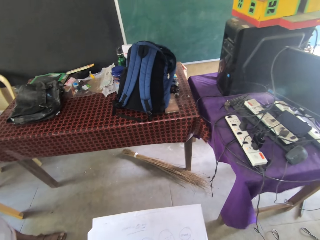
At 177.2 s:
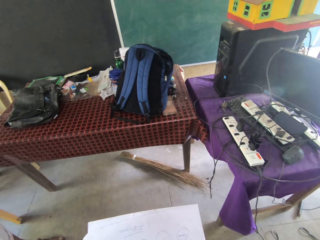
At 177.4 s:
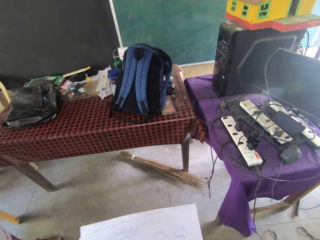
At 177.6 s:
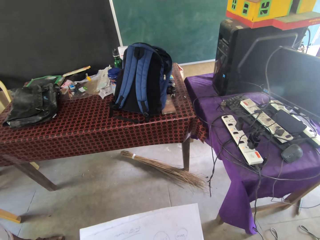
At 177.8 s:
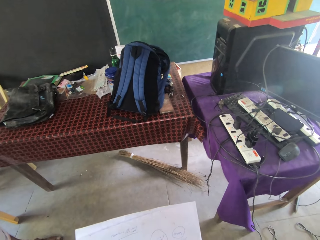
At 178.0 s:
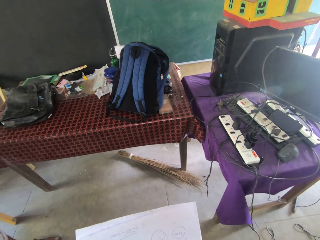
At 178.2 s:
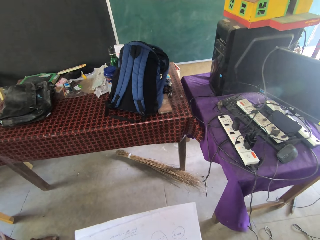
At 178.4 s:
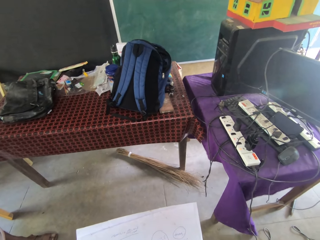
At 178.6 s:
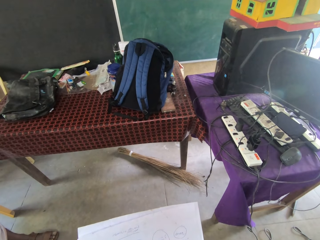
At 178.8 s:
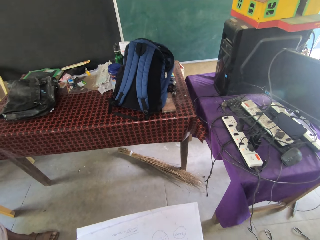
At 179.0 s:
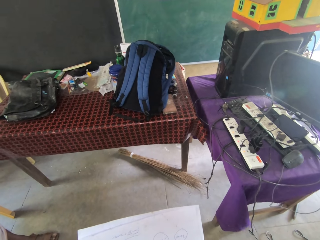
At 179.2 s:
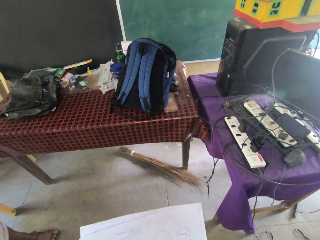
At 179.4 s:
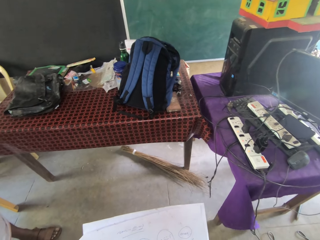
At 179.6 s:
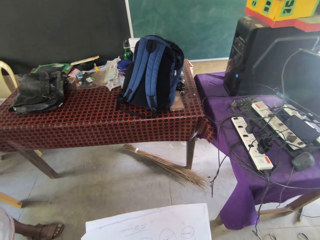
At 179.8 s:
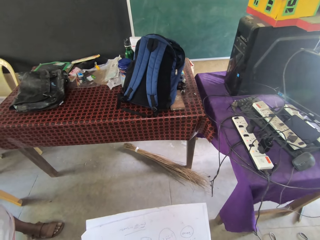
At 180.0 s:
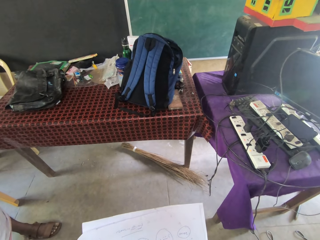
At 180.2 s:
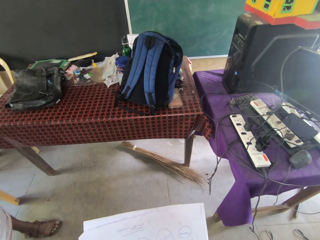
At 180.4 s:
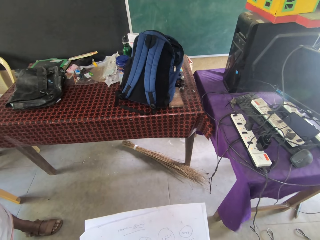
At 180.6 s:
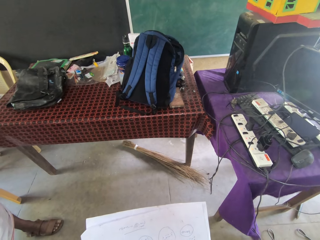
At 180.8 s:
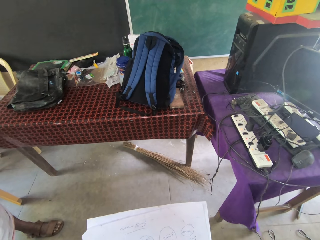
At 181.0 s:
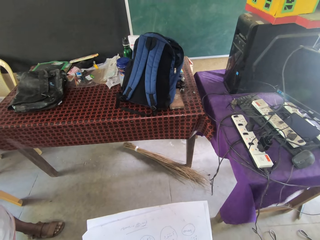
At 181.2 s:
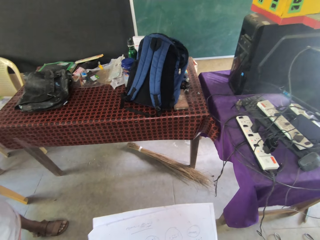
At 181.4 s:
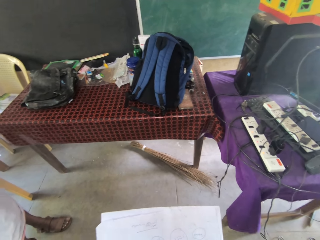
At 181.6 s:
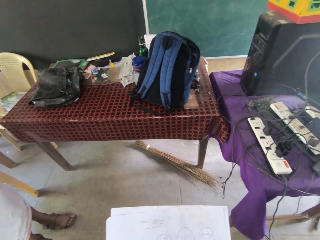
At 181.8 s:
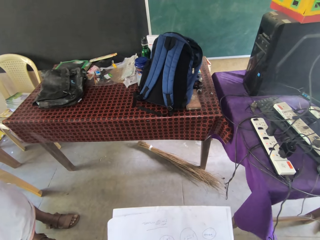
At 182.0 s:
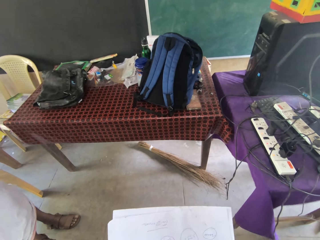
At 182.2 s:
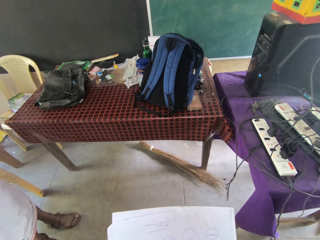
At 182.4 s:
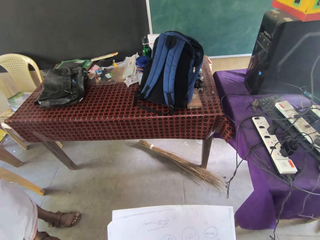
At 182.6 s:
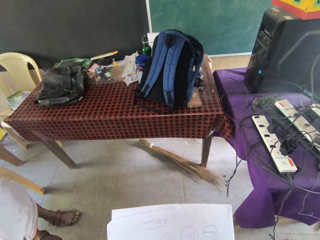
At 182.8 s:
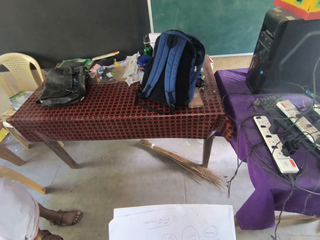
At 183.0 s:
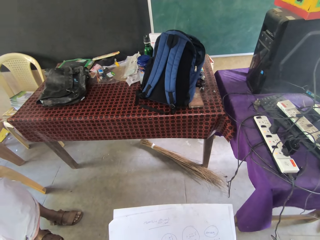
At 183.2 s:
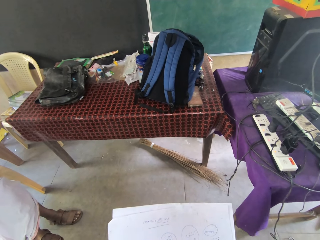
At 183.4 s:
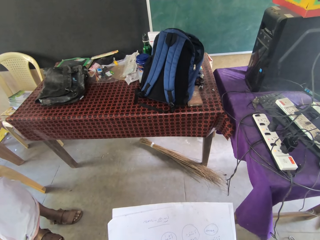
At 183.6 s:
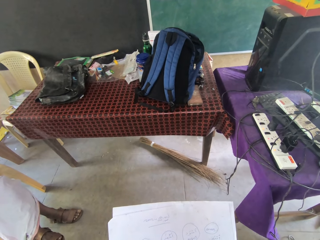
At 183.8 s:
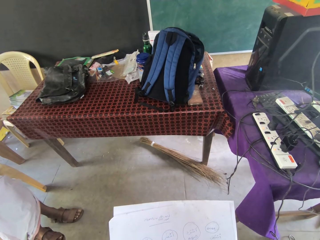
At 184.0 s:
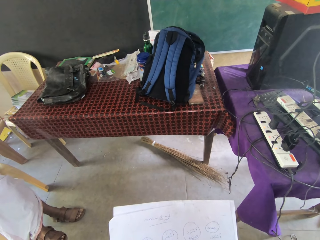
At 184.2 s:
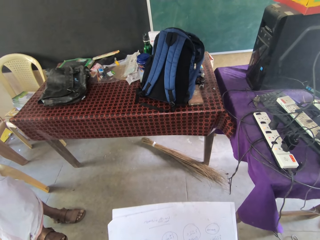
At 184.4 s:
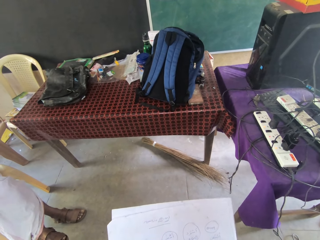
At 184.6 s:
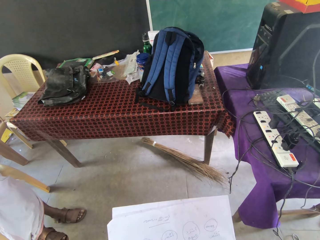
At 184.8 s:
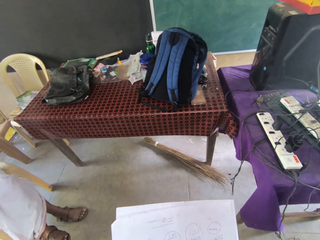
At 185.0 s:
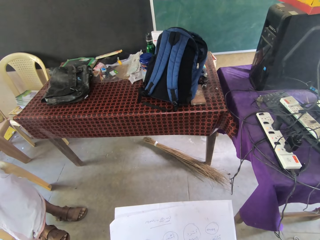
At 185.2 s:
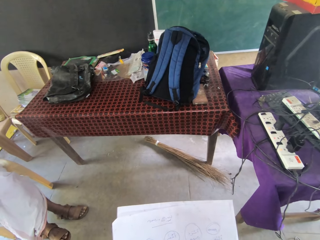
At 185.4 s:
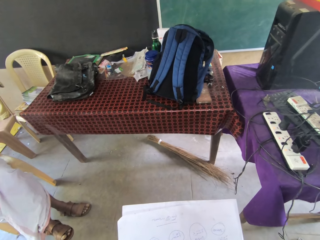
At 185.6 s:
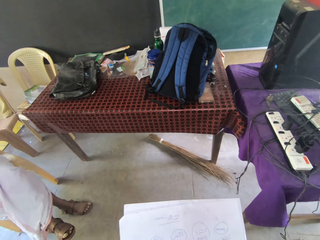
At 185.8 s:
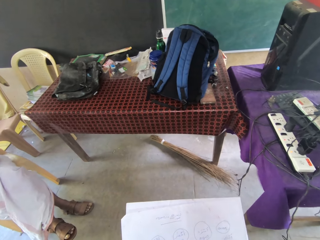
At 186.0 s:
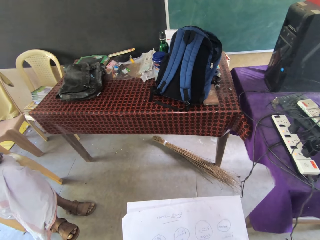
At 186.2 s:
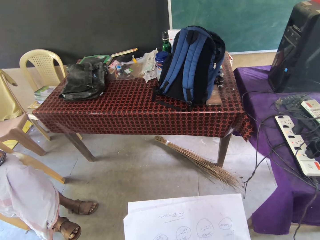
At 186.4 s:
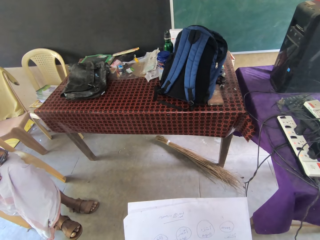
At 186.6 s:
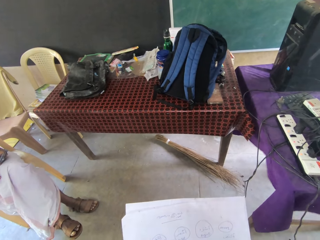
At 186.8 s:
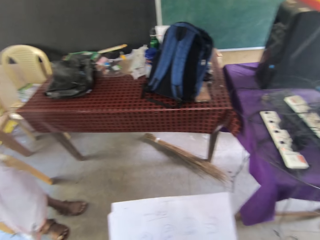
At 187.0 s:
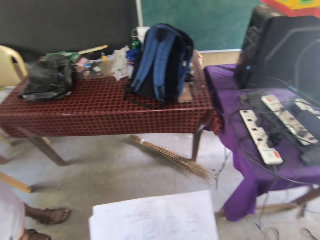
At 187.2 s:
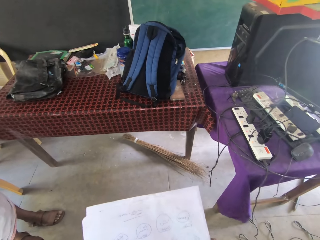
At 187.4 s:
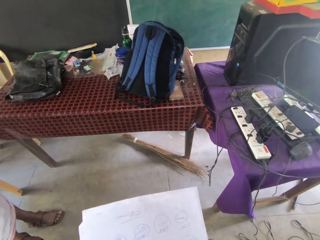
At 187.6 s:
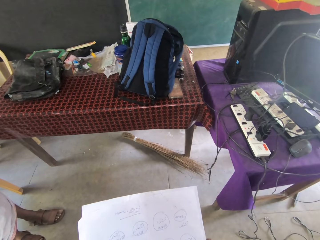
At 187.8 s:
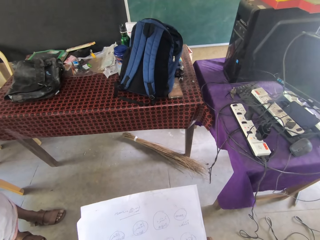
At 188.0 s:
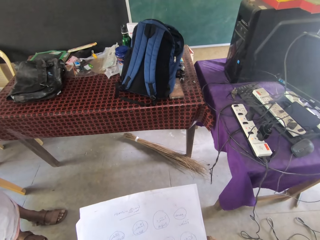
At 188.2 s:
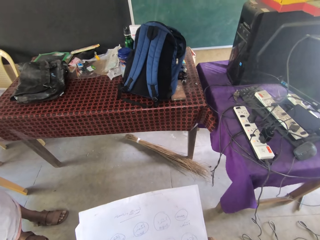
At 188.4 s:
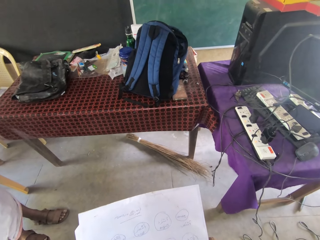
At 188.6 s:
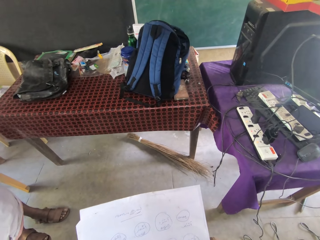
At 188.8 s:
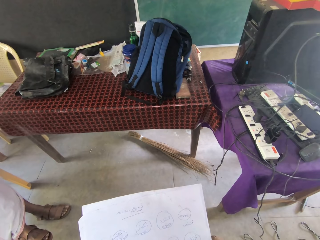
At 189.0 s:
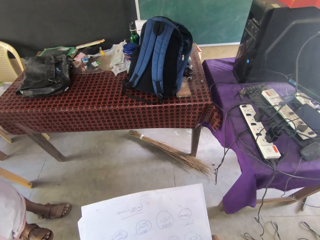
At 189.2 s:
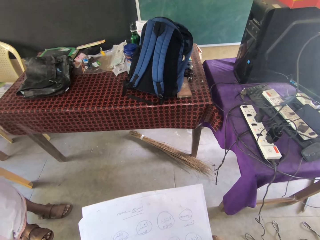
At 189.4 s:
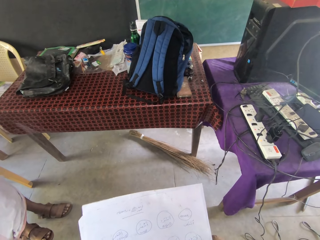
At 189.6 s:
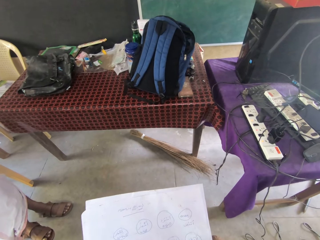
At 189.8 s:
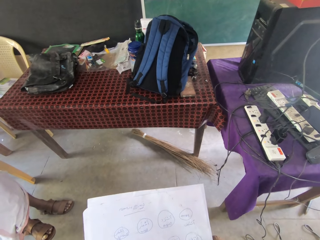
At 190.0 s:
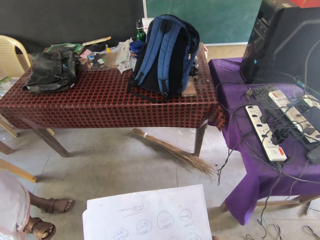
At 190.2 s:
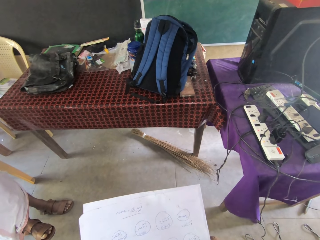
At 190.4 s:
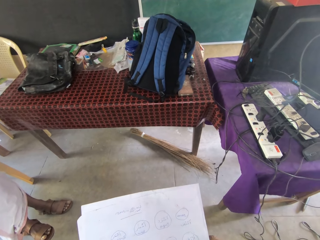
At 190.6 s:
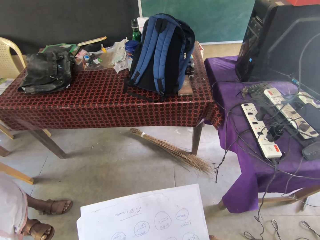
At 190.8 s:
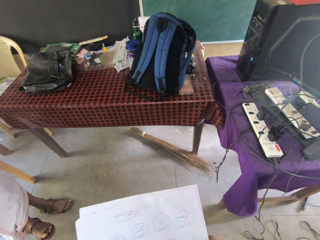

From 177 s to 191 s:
The camera wearer reads something on papers.

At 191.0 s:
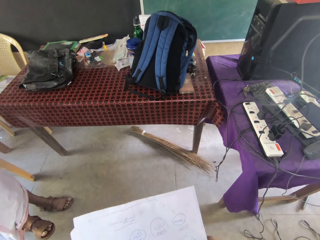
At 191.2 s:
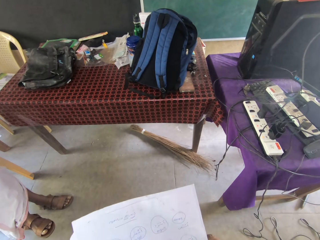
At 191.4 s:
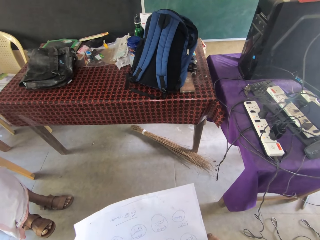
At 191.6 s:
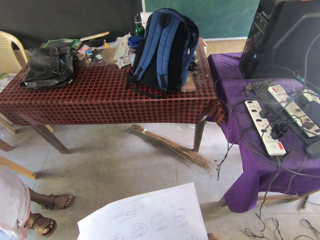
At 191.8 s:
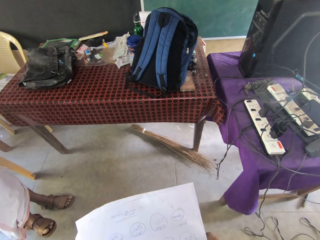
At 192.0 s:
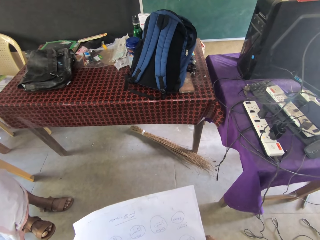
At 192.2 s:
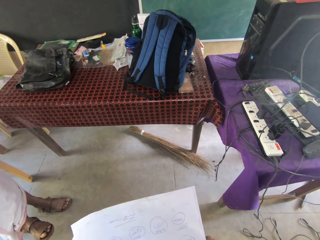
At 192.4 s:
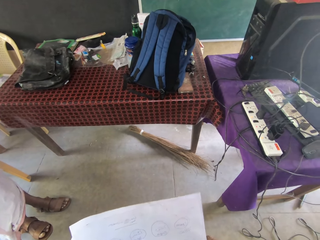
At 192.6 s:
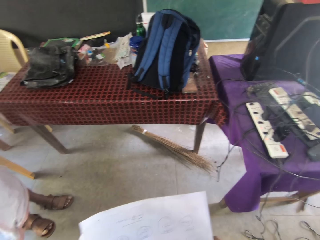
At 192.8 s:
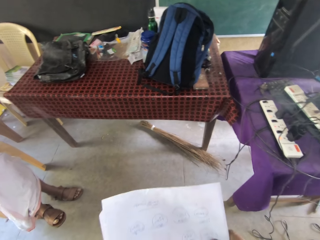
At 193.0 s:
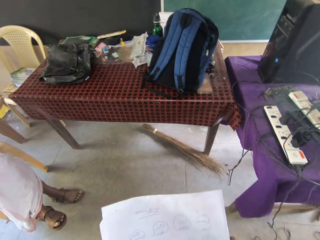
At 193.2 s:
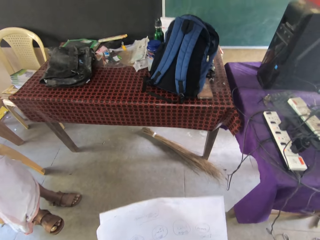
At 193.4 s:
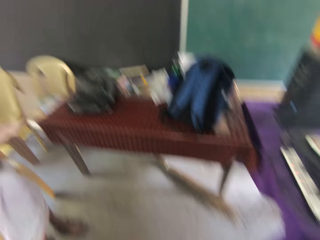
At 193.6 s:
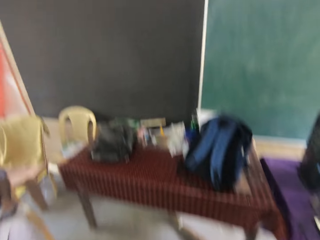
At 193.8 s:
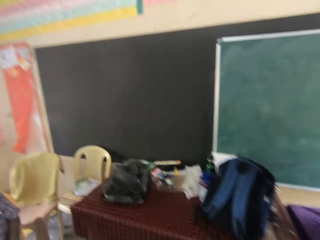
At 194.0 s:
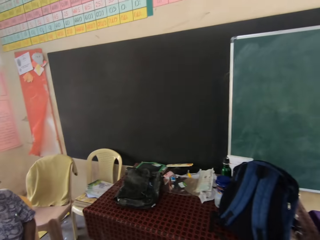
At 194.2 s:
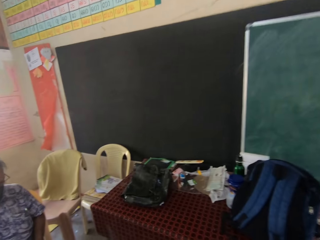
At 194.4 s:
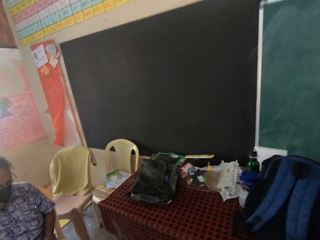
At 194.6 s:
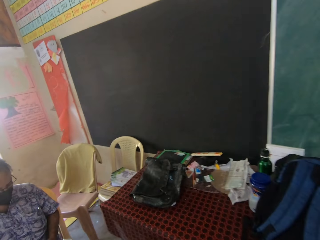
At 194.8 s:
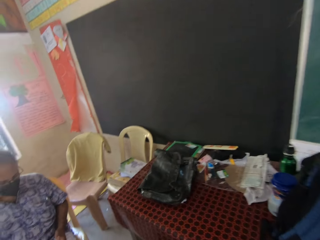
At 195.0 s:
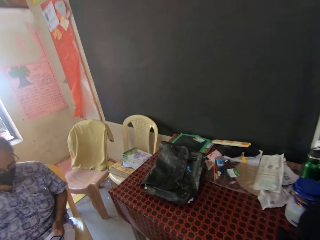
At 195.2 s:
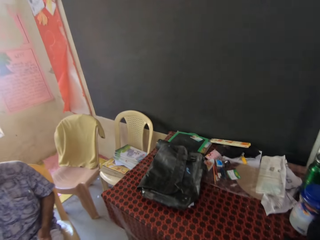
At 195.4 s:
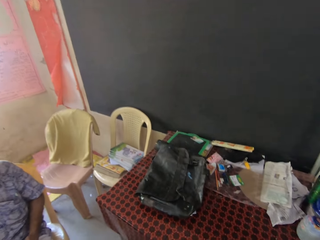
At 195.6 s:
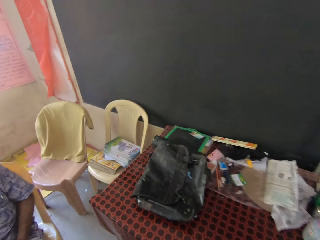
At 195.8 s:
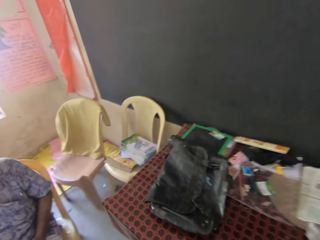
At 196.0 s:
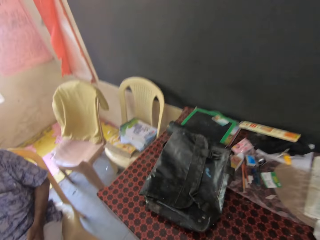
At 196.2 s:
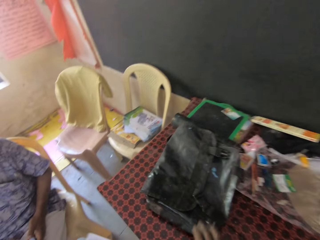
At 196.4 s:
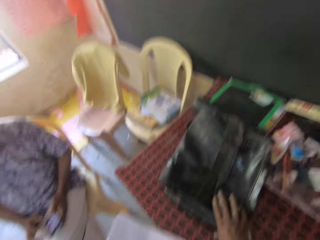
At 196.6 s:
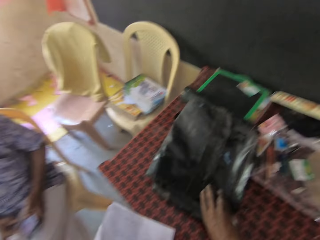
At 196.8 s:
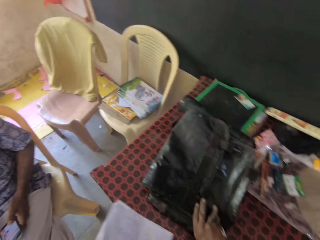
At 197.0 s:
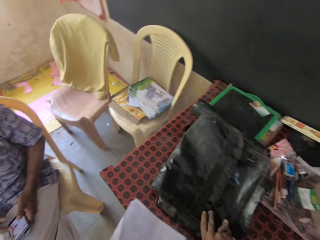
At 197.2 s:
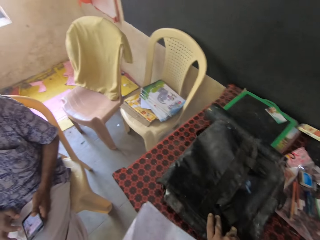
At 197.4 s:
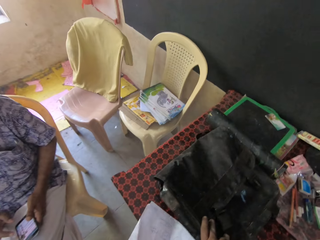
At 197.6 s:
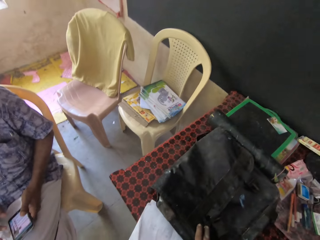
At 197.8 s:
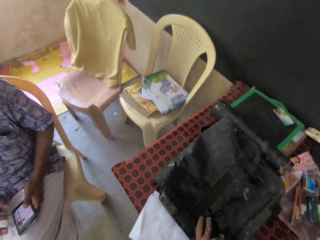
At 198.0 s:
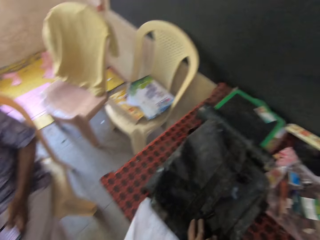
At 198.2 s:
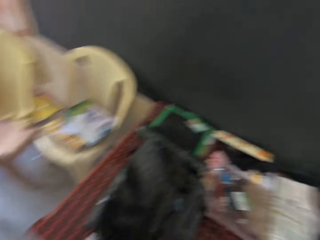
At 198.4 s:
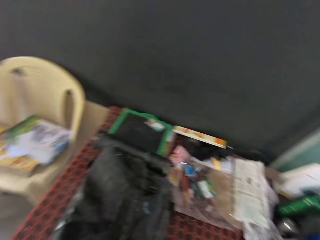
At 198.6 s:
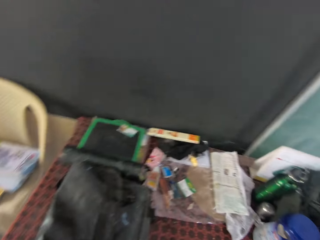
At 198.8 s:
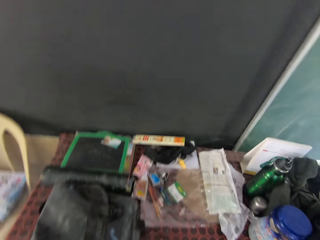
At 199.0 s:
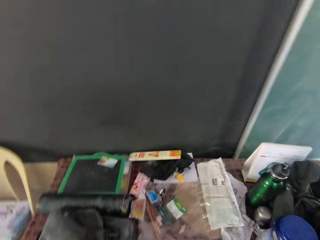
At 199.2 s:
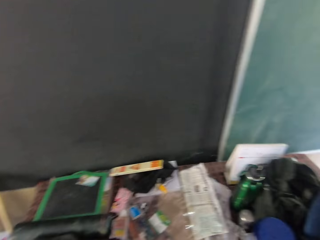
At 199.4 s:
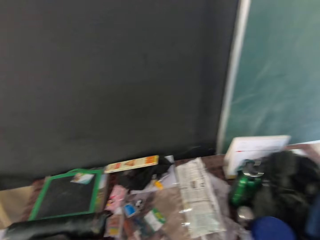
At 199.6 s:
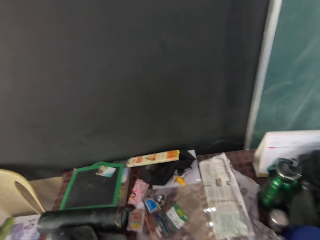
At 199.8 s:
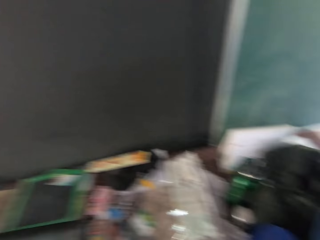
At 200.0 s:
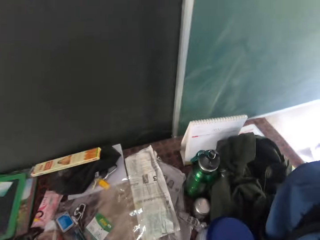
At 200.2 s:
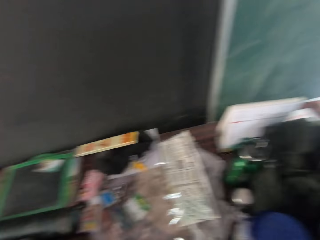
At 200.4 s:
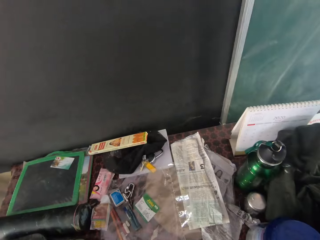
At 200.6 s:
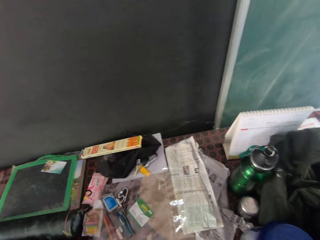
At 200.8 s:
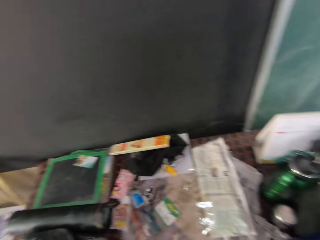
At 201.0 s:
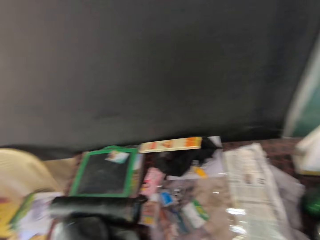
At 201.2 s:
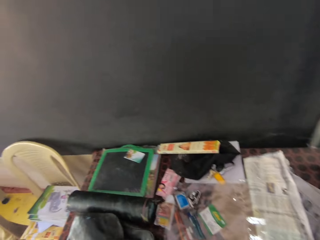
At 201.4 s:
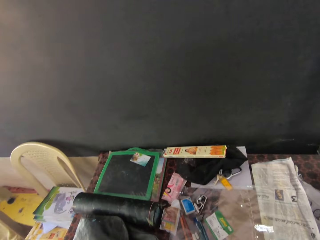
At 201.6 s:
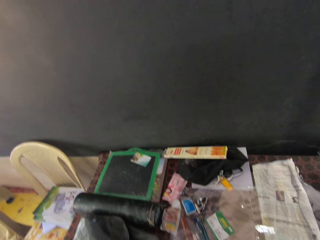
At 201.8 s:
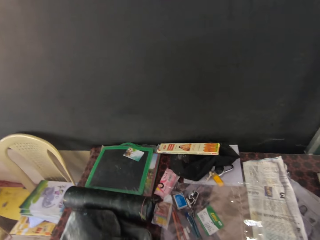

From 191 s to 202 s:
The camera wearer looks around. He lifts the bag with his right hand. He drops the piece of paper in his left hand on the table. He moves something on the table. He looks around and does something.
